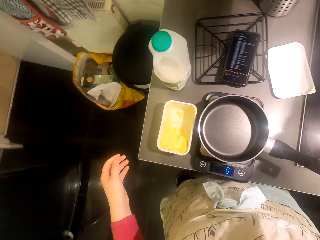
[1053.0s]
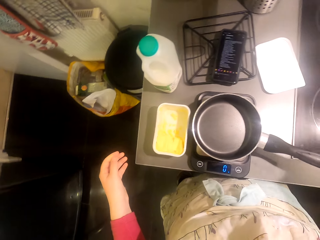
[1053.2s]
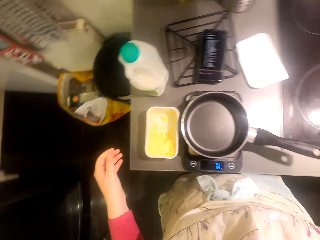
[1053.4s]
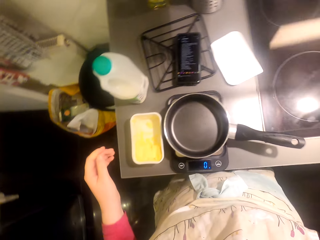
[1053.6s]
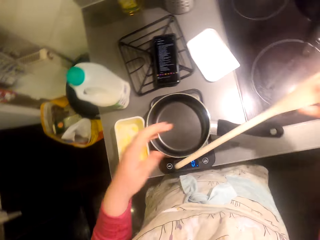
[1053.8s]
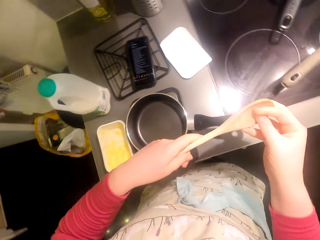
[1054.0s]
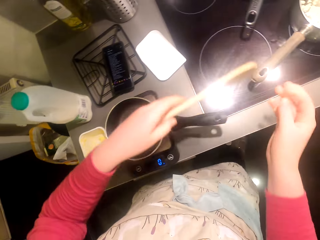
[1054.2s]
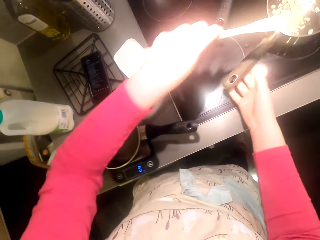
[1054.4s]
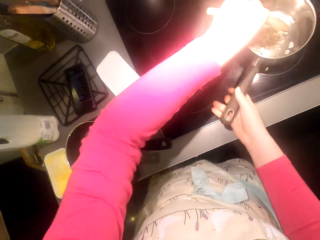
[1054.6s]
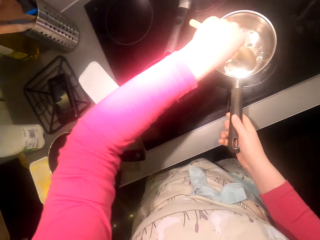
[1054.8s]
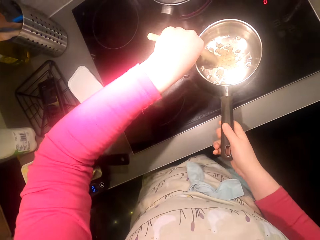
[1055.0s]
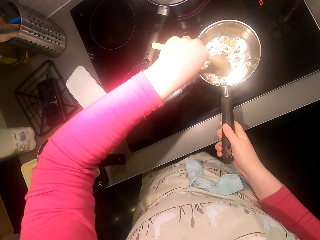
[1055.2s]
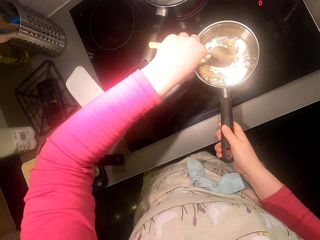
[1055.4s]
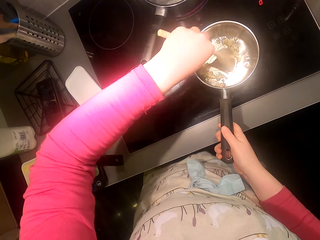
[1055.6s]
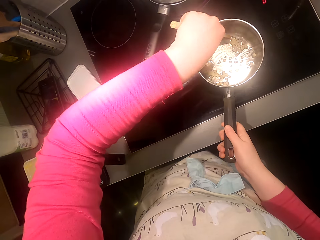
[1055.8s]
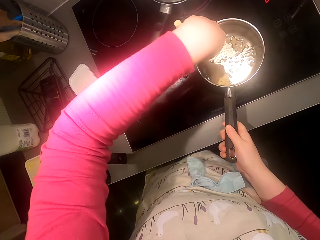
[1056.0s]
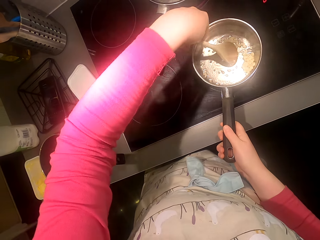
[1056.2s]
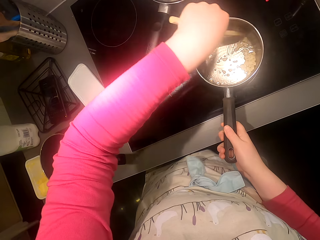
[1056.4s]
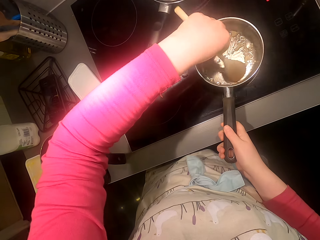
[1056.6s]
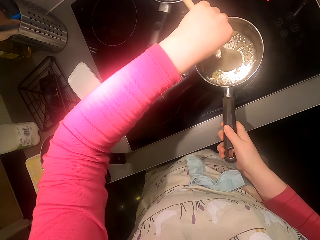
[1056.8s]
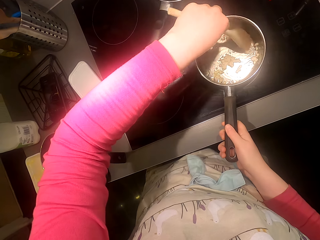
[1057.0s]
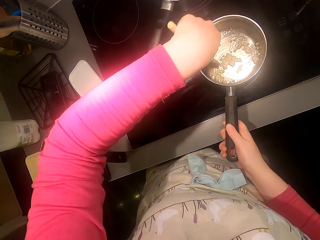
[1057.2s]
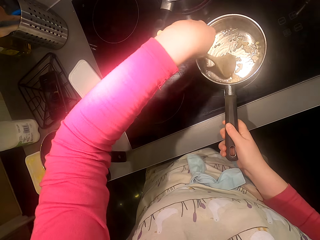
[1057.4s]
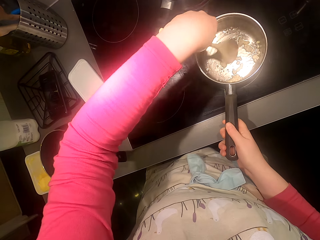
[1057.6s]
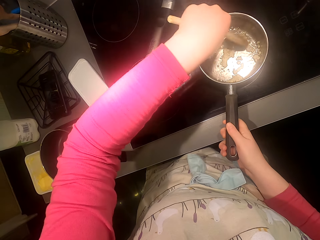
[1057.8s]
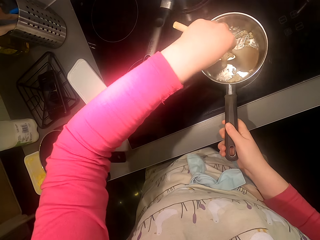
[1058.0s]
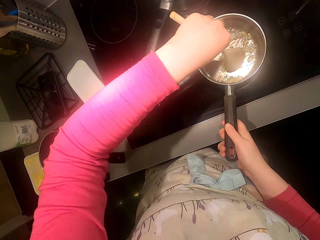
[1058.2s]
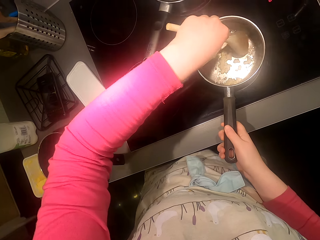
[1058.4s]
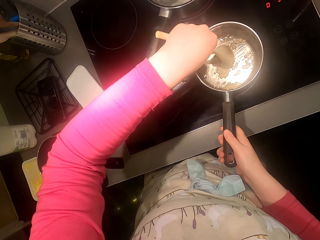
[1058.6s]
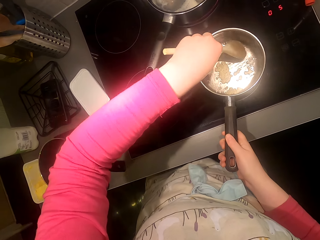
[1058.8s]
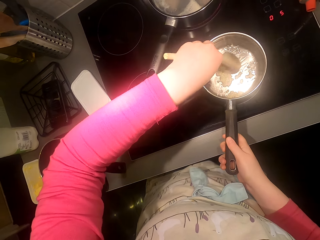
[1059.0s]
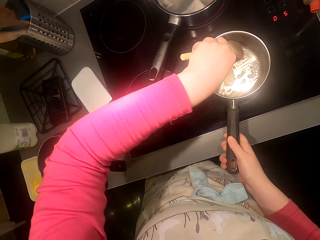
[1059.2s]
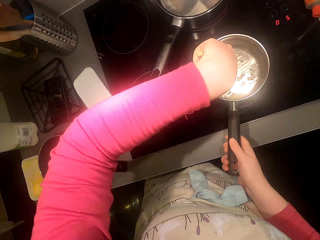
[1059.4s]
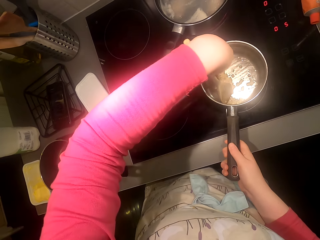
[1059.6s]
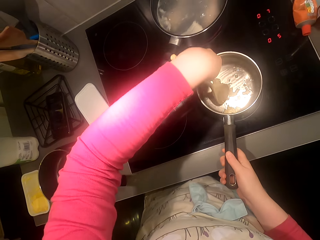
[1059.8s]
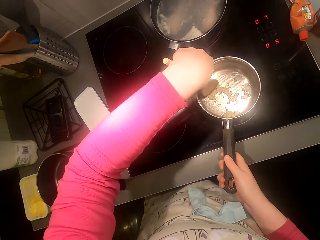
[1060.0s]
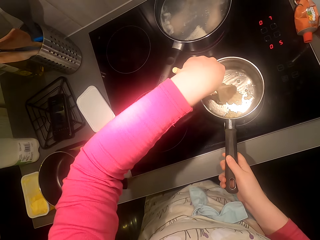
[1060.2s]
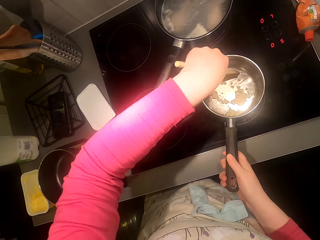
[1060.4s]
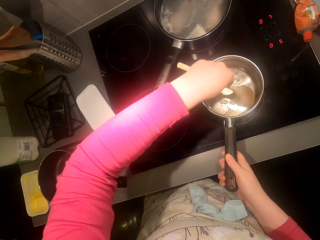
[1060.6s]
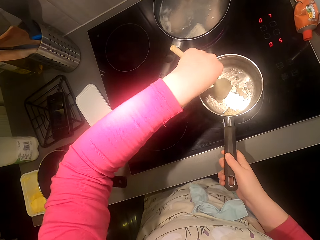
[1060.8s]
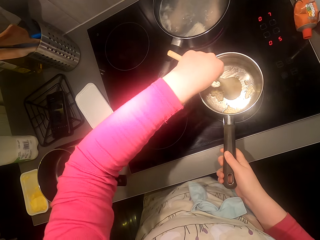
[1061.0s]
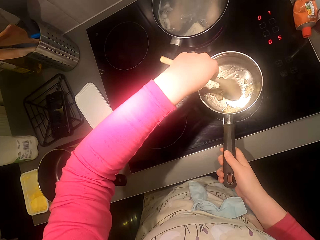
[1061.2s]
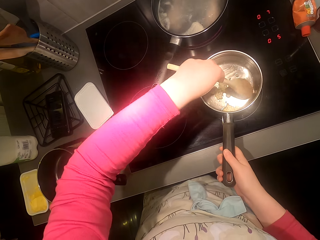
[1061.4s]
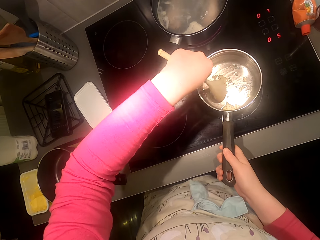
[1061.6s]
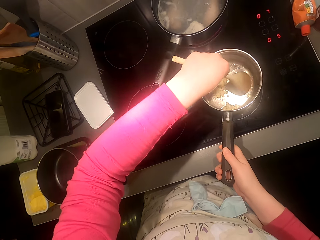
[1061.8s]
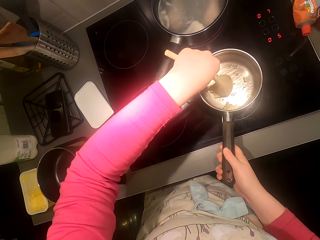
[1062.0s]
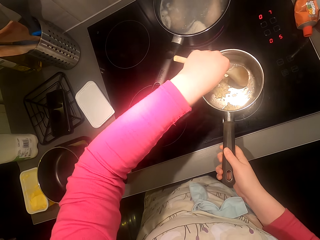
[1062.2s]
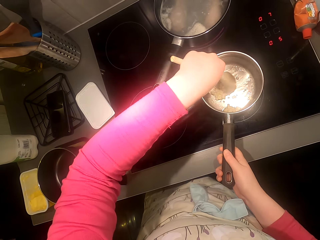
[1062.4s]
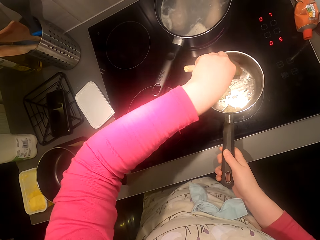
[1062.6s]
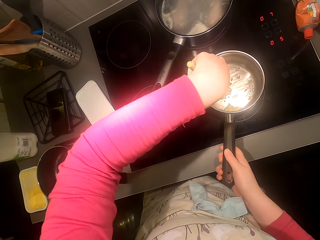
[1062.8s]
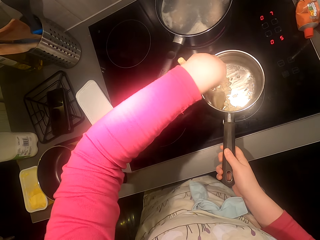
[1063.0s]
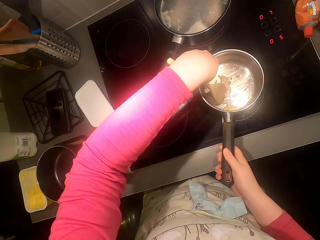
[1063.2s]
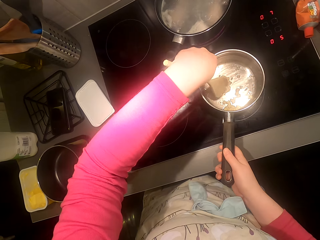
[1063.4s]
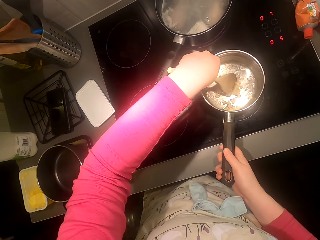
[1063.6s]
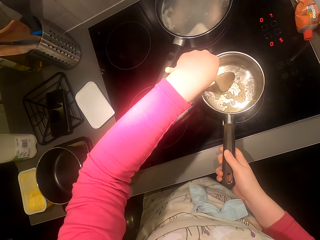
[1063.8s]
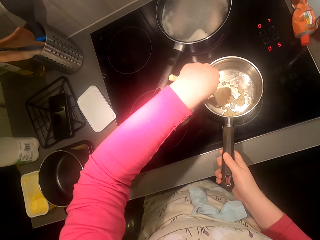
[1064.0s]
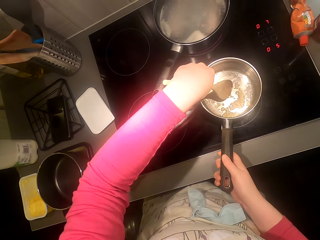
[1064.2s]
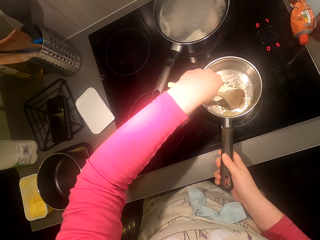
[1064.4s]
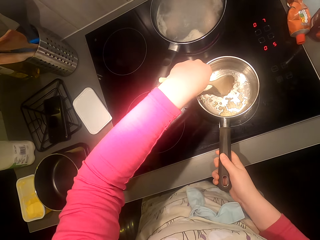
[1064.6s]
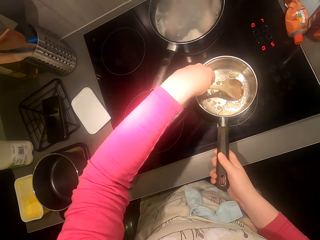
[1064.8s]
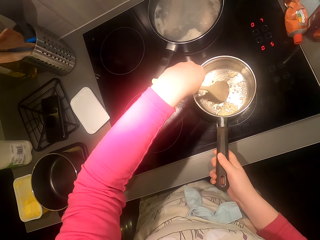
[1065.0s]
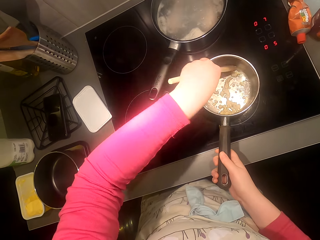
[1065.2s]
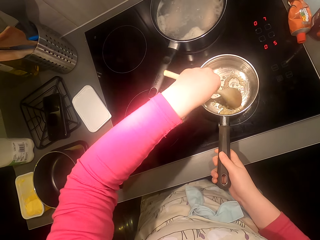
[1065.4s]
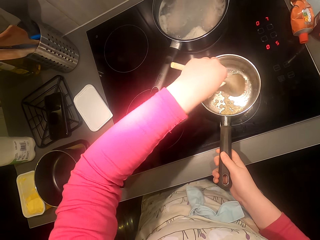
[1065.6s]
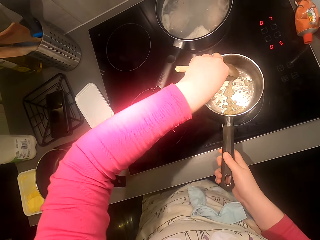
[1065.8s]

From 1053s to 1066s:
The camera wearer picks up the cooking stick. They stir the ingredients. They talk to someone while mixing garlic in a pot.

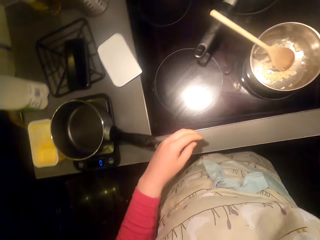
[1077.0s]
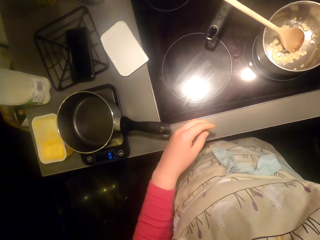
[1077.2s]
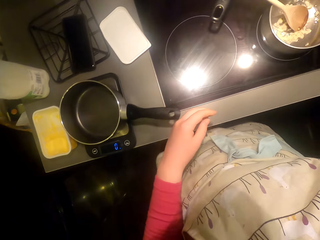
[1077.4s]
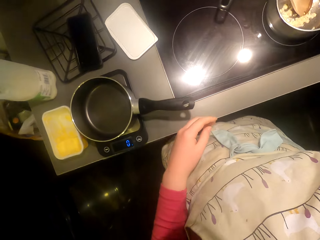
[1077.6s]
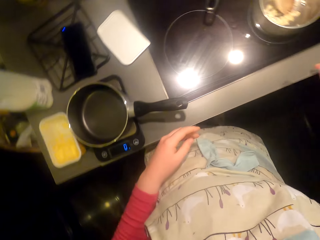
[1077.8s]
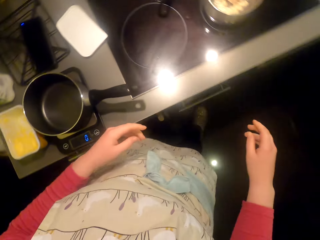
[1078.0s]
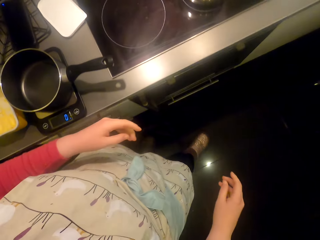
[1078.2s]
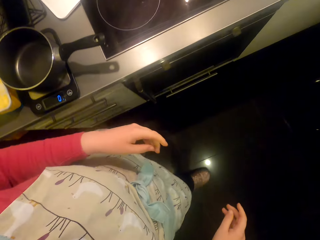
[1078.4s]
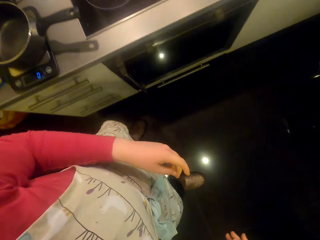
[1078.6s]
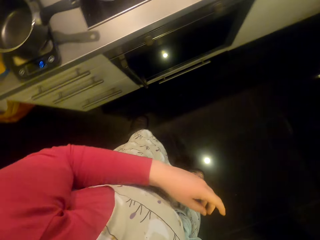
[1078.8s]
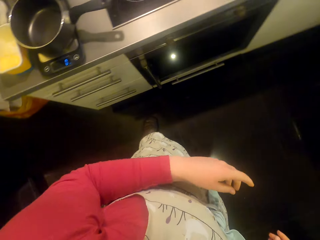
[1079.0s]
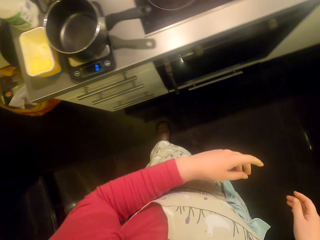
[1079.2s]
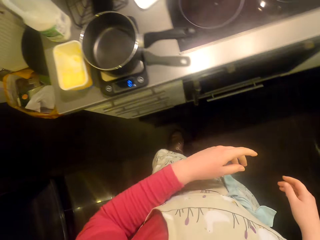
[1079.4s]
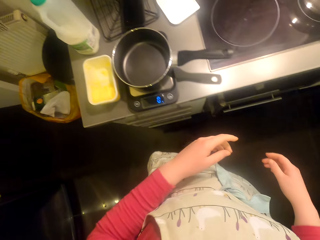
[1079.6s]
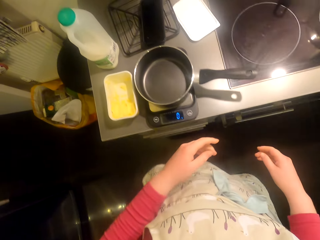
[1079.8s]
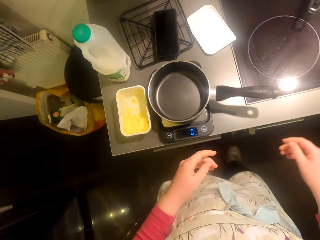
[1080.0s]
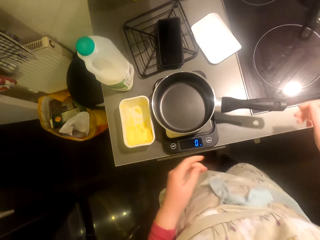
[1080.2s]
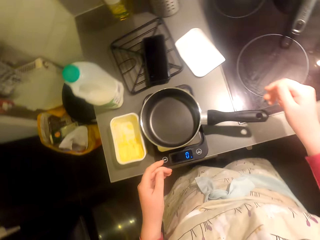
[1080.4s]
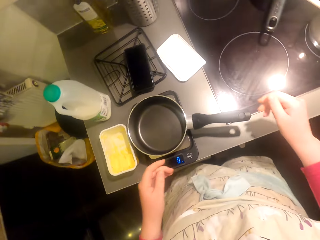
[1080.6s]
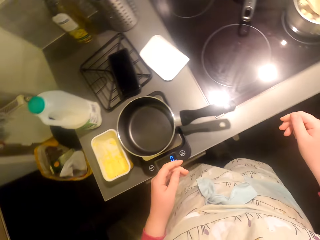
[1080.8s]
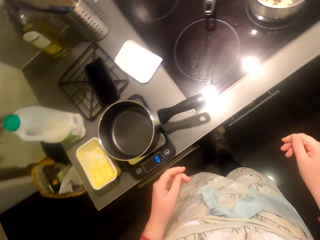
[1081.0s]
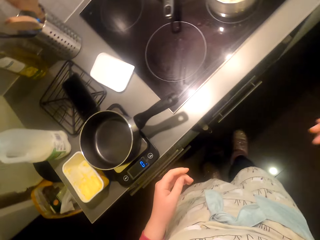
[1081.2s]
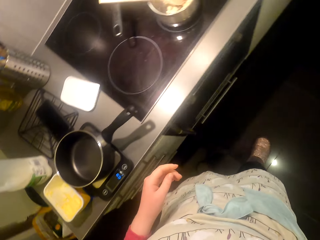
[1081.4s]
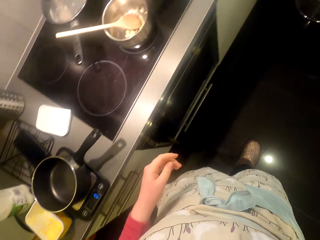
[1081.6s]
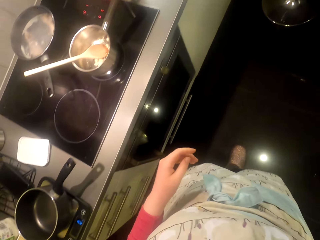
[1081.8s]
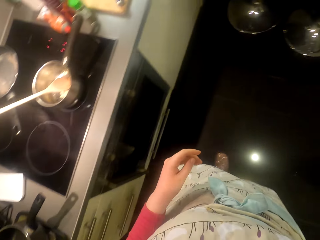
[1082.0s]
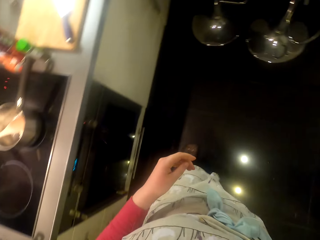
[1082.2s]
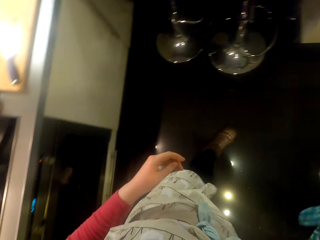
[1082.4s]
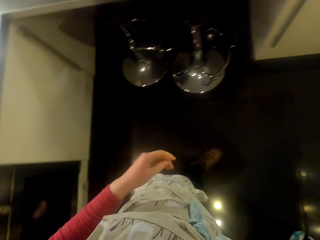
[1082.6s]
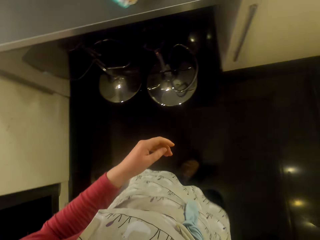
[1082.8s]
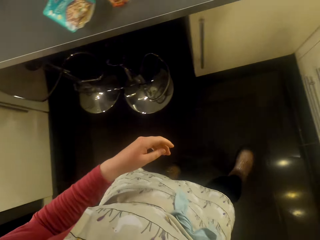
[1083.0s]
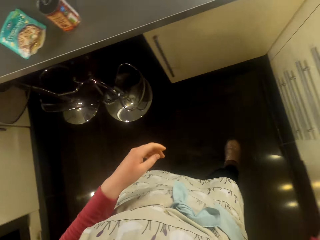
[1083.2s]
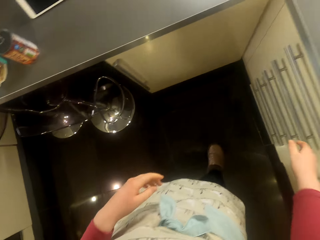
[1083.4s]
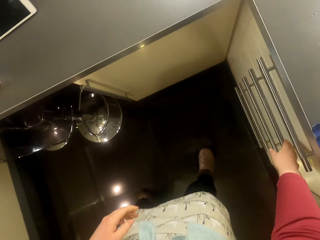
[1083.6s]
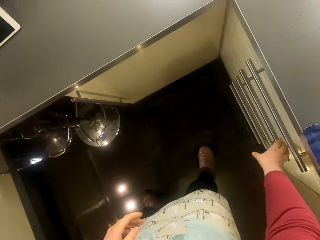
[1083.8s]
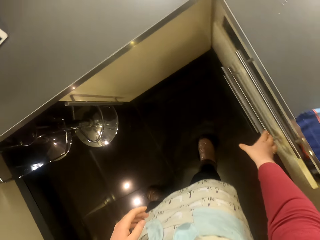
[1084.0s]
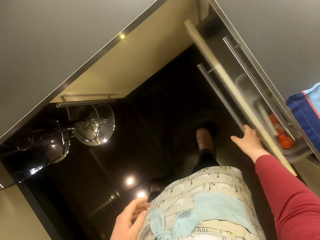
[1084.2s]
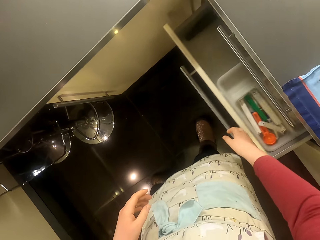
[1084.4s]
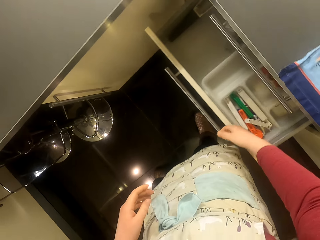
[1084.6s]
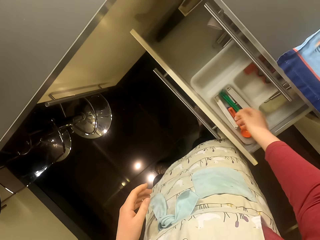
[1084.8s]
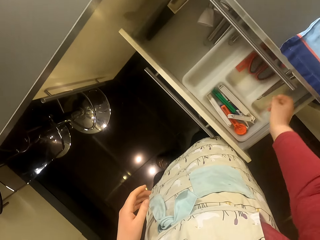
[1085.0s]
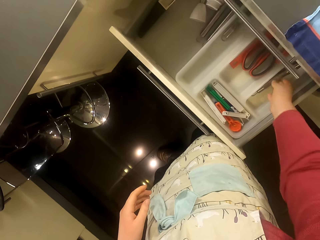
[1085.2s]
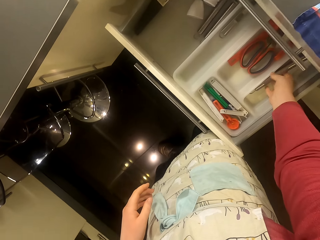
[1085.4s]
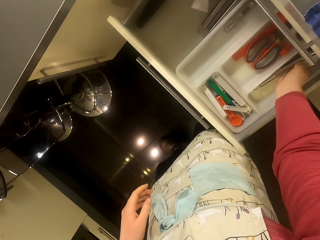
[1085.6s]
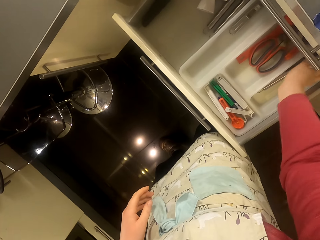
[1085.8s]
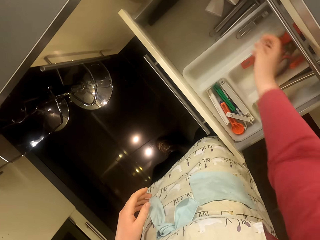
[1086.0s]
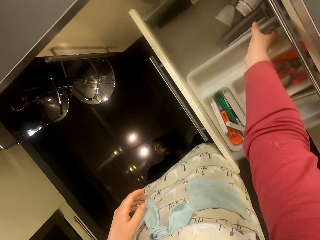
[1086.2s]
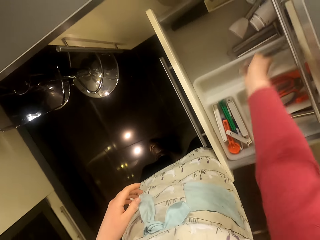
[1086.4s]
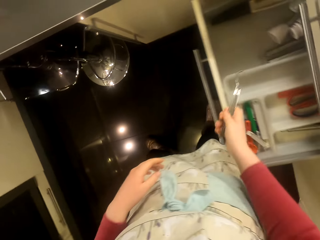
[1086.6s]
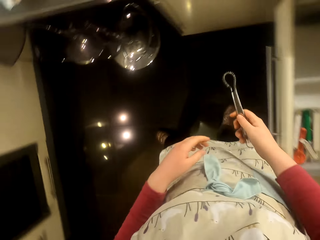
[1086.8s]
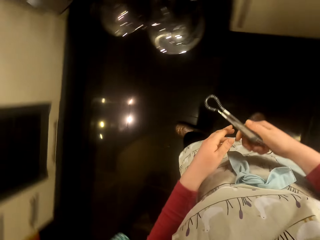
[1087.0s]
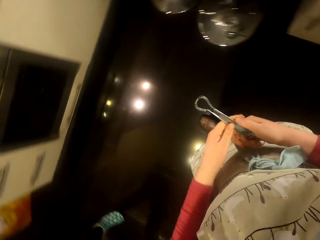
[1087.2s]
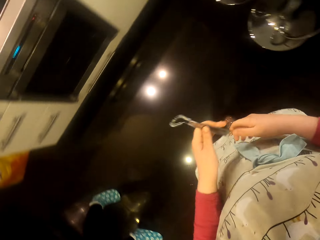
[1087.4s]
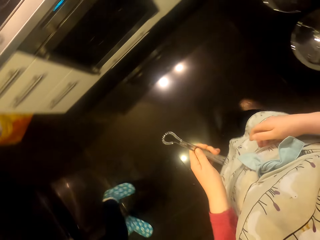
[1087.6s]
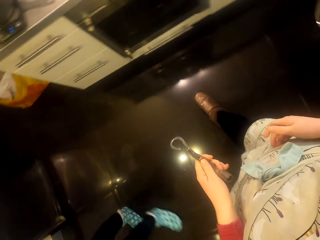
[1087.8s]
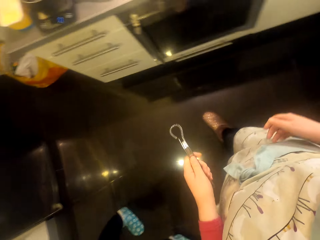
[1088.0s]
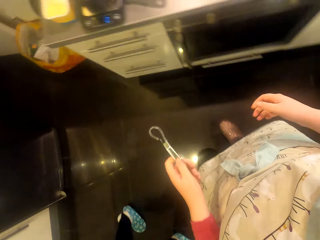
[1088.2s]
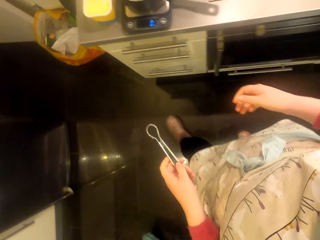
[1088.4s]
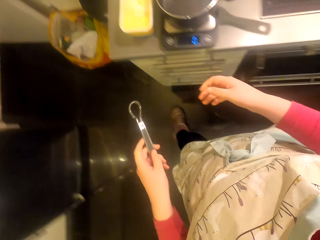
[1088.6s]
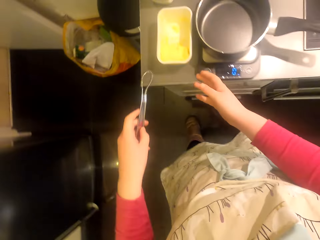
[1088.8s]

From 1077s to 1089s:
The camera wearer walks around the room. They open the drawer or cupboard and pick up a margarine scoop or spatula.
